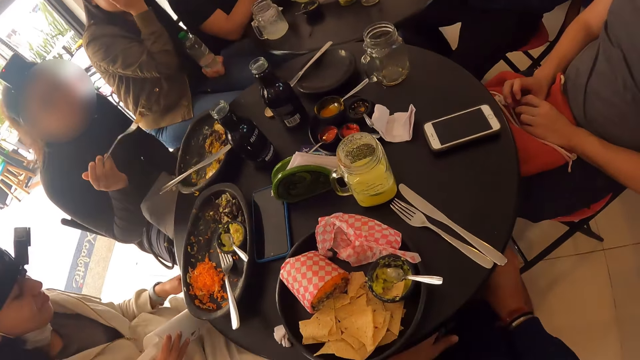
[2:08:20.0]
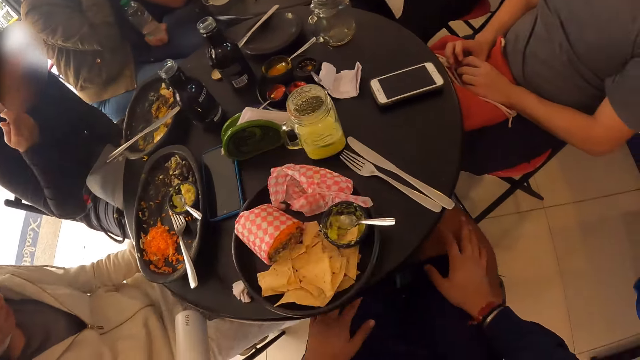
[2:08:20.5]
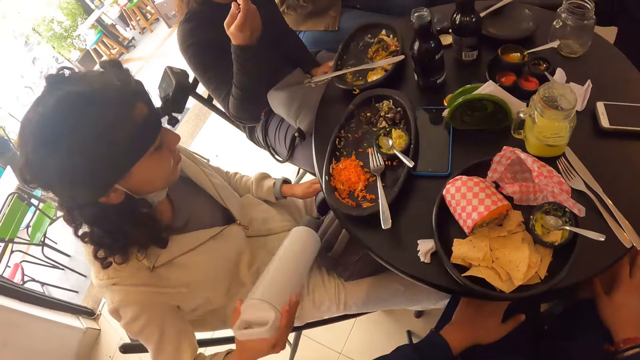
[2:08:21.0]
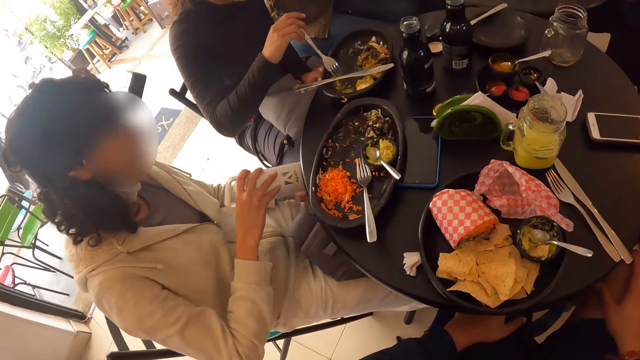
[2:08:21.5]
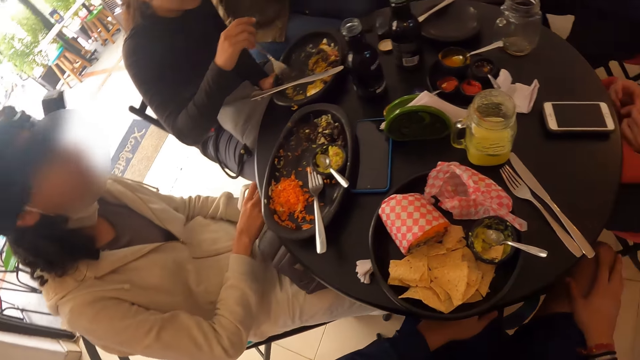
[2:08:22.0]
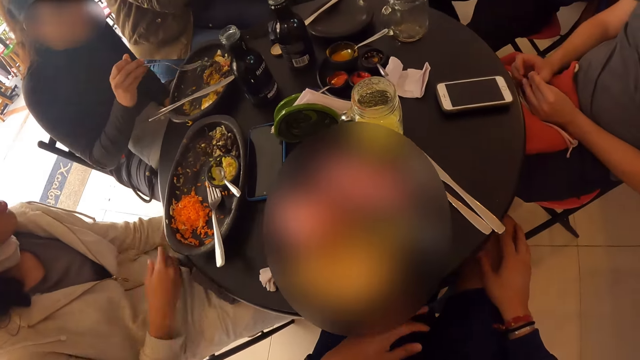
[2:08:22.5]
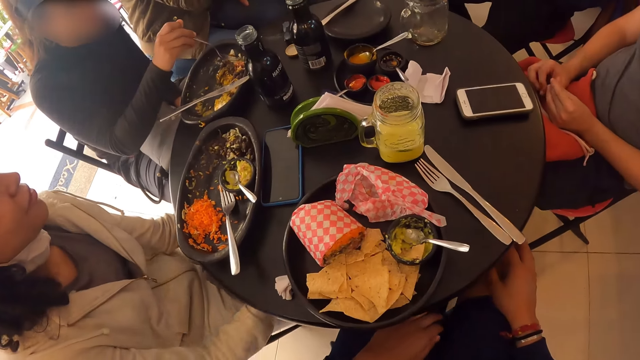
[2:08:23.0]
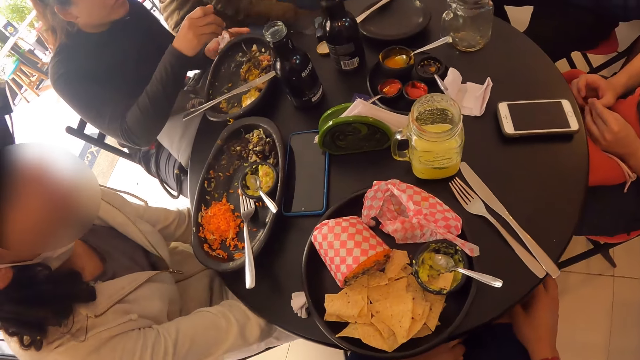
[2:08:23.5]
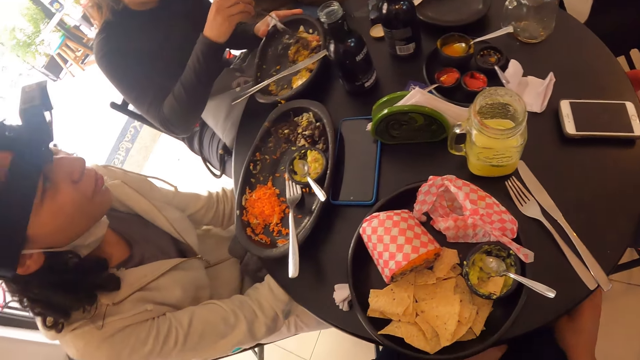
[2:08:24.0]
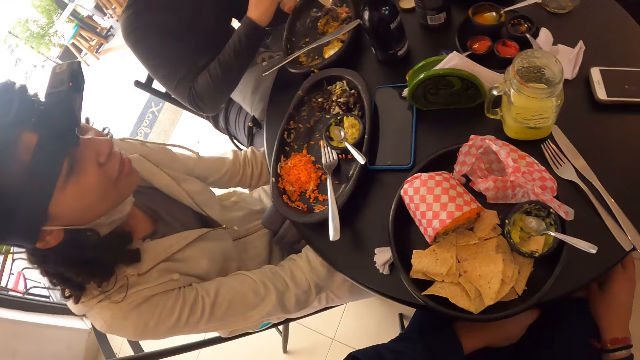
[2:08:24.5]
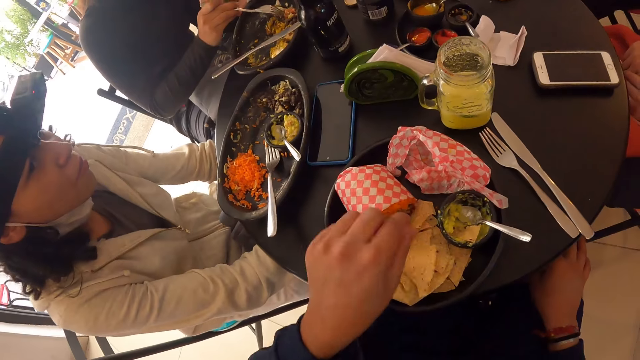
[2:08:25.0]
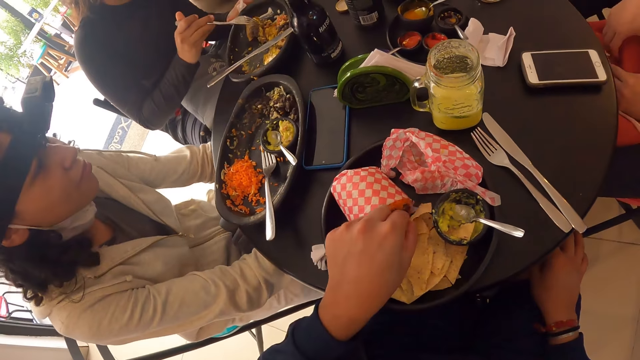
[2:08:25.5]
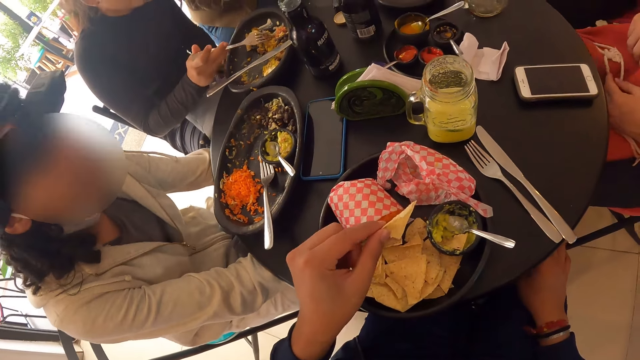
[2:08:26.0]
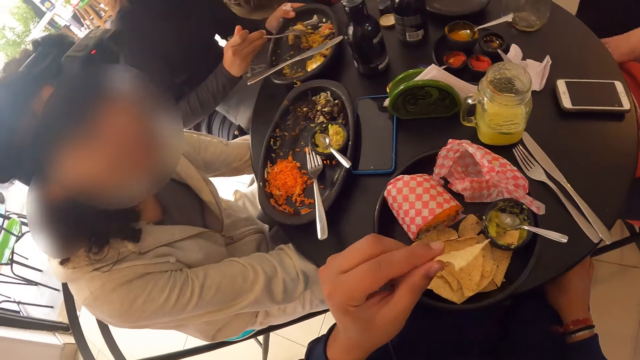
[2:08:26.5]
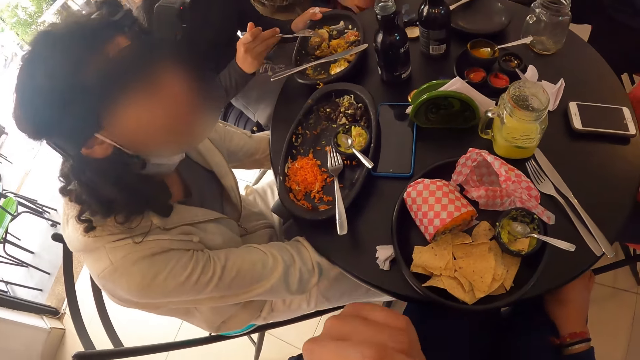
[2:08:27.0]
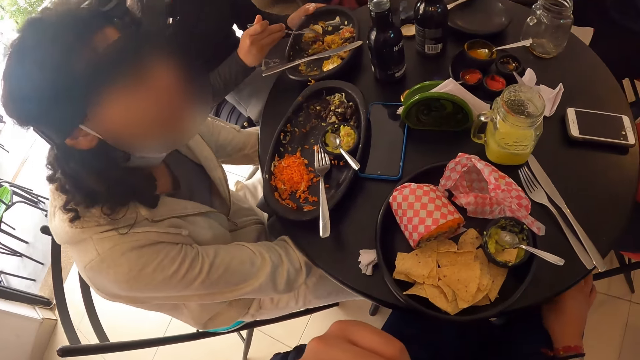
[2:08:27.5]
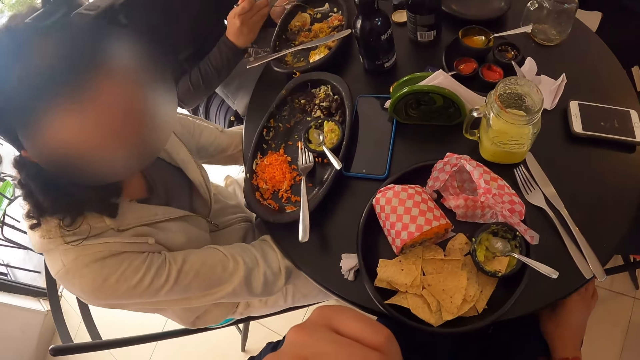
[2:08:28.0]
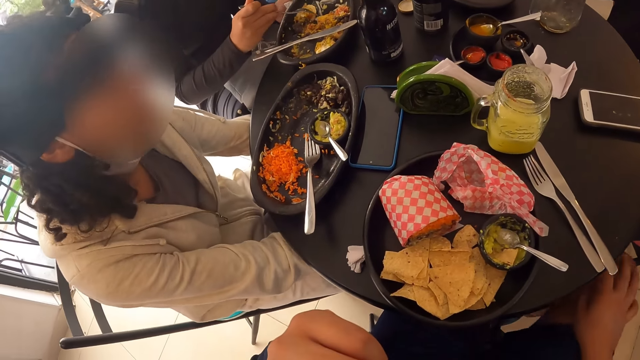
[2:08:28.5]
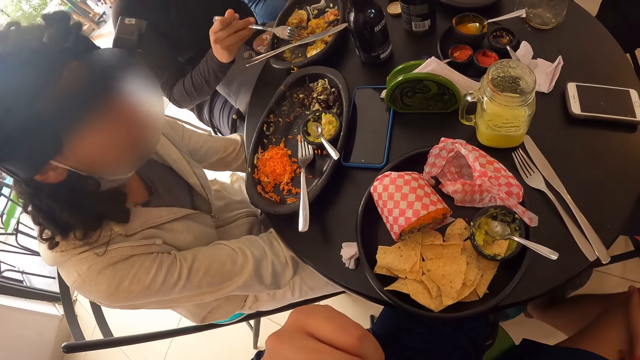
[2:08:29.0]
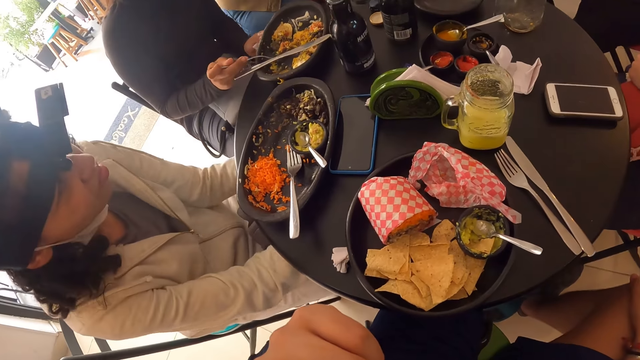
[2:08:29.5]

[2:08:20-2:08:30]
A woman puts the water bottle in the backpack with her right hand. Another woman gathers vegetables on the plate with the fork in her right hand. The camera wearer grabs a tortilla chip from the plate with her left hand. She eats part of the tortilla chip in her left hand.

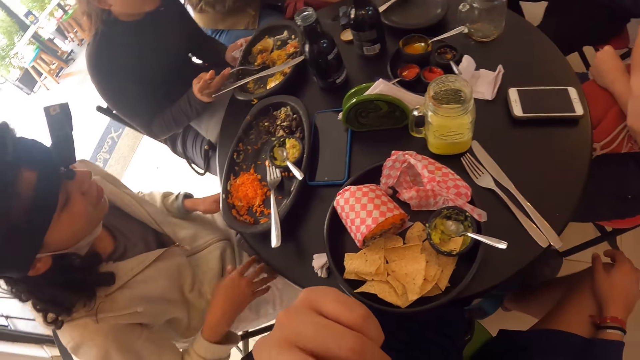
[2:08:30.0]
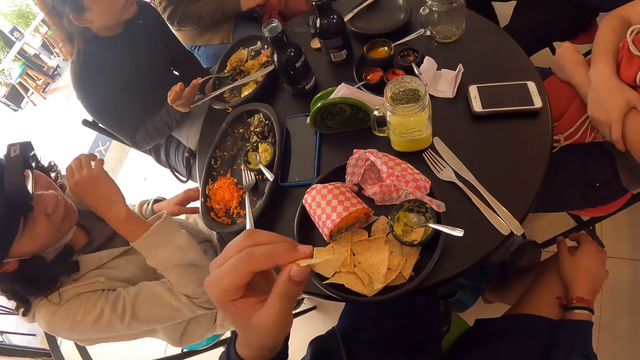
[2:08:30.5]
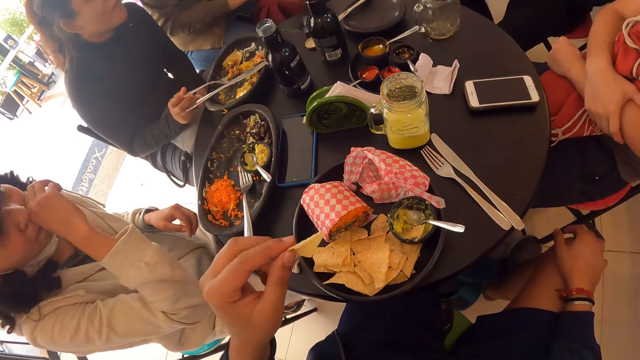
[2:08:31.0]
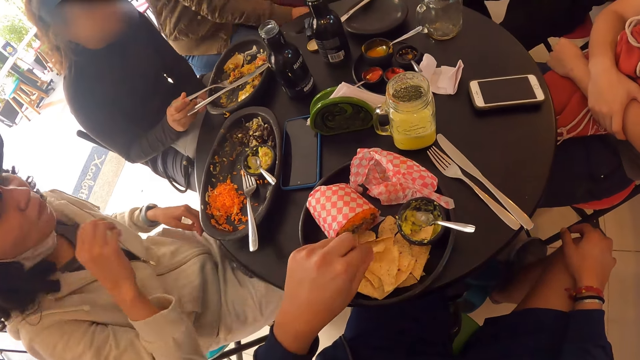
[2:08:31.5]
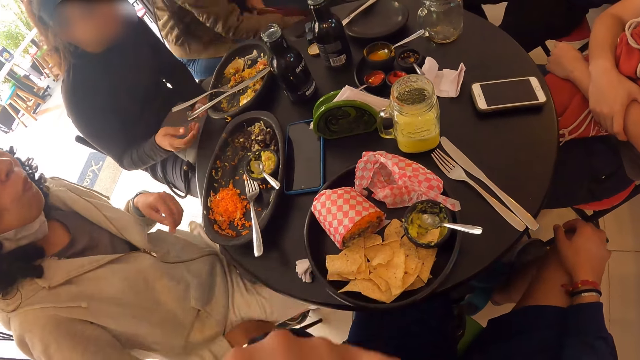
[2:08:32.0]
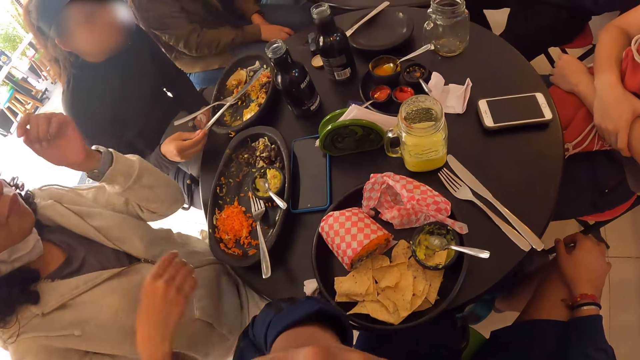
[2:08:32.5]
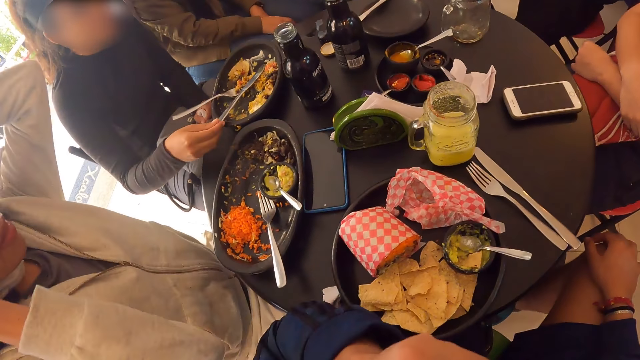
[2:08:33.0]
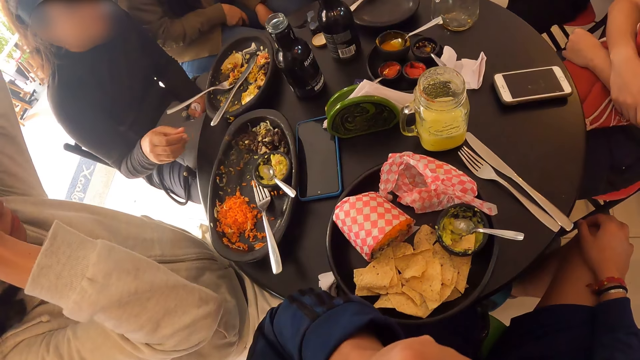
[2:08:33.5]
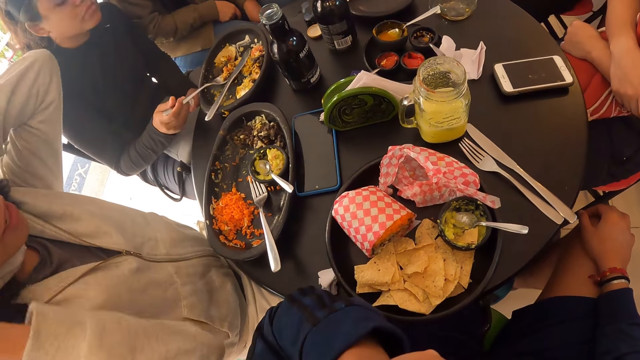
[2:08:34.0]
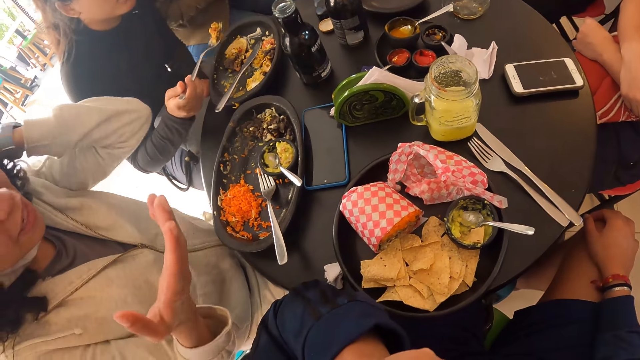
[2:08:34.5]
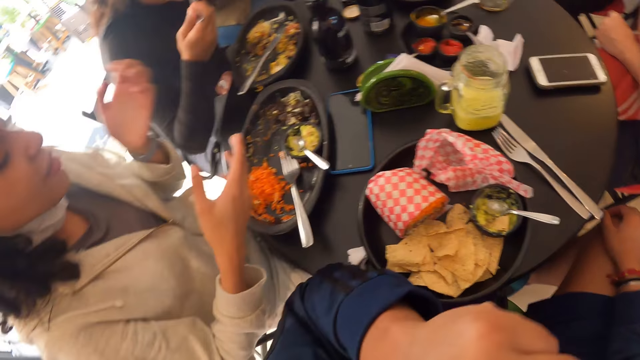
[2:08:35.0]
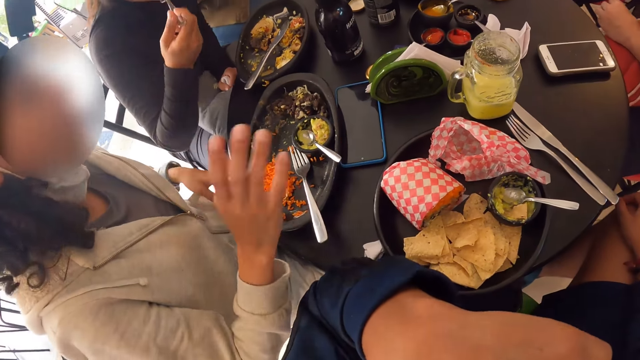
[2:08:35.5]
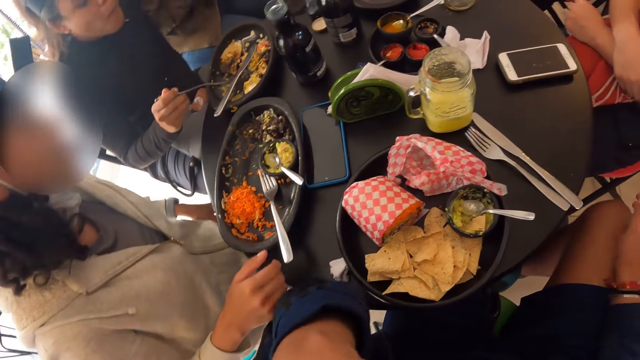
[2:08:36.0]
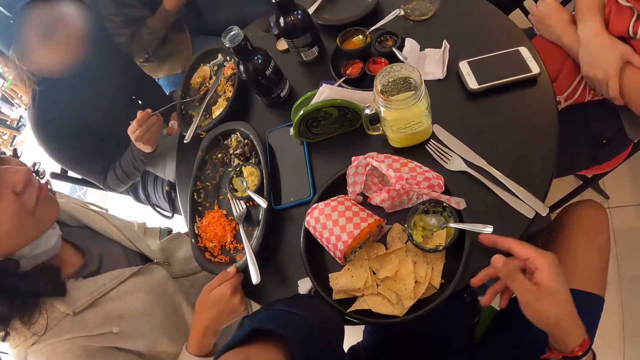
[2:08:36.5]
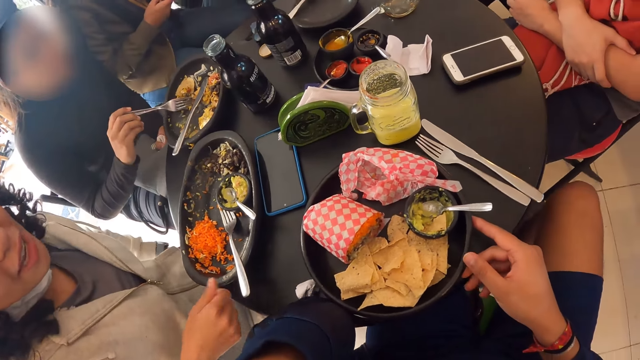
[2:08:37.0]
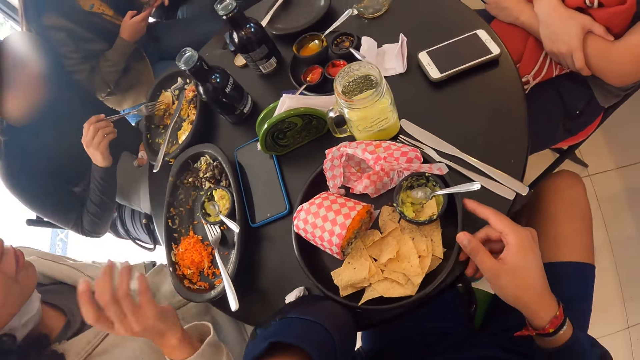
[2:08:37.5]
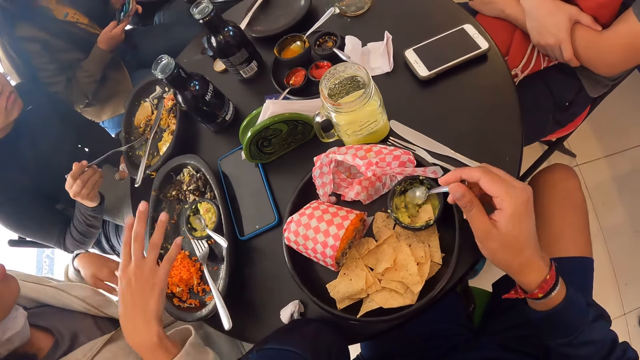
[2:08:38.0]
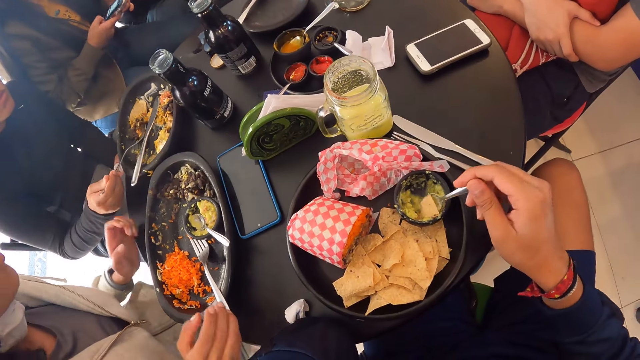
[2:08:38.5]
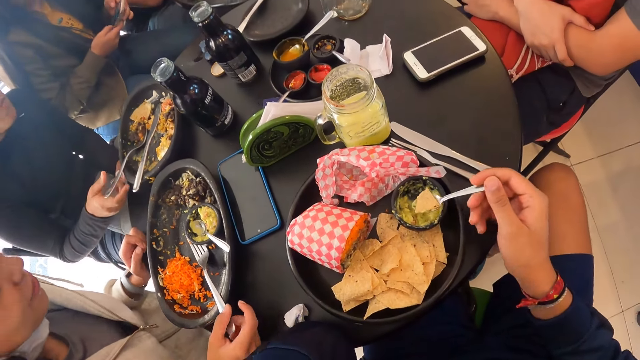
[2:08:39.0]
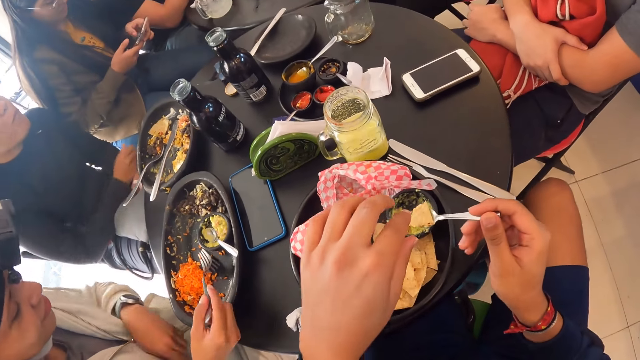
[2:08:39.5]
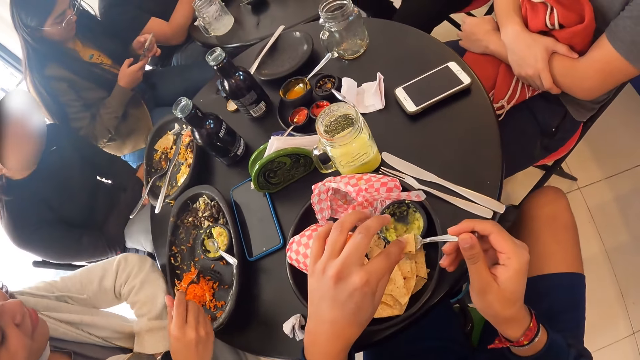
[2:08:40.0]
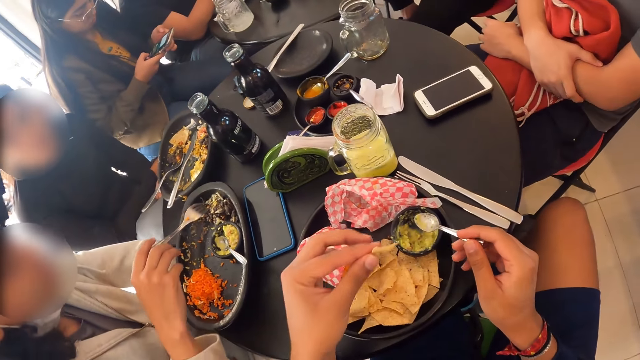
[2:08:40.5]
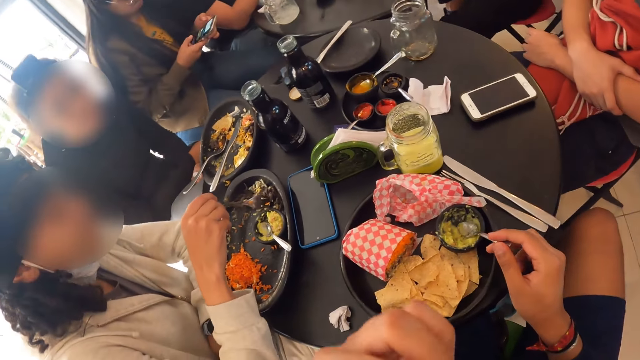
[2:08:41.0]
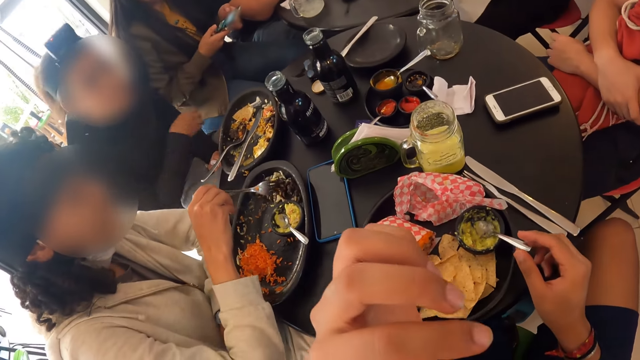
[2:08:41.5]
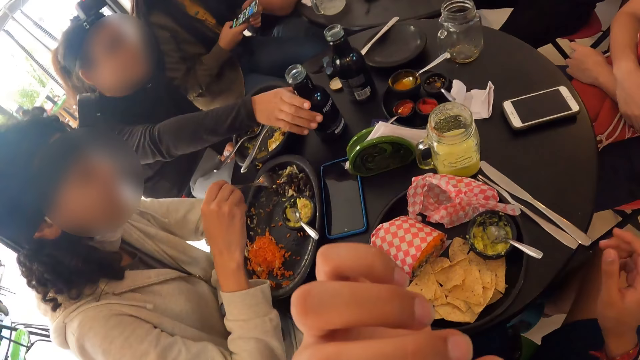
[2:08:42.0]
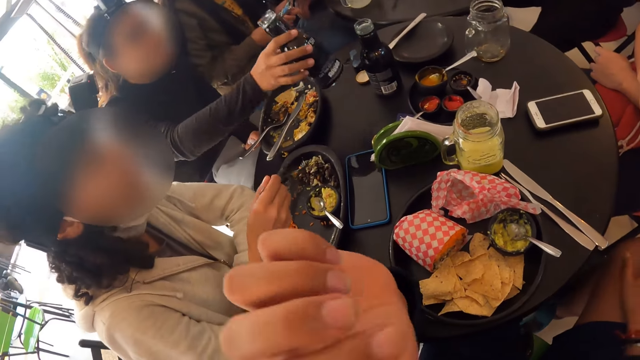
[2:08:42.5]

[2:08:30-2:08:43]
The camera wearer drops the tortilla chip in her left hand on the plate. A woman lifts the fork. The camera wearer moves her body. She extends the plate. She grabs a spoon from the guacamole bowl. She takes the tortilla chip from the guacamole bowl with the spoon in her right hand. She grabs the tortilla chip from the spoon with her left hand. She eats the tortilla chip in her left hand. She drops the spoon in the plate. The woman grabs the tea bottle from the table with her right hand.
